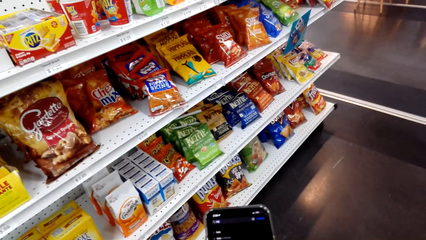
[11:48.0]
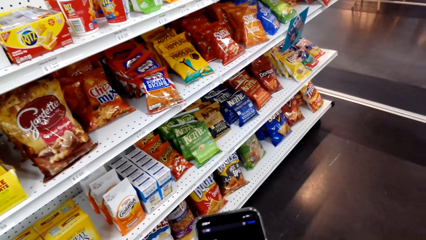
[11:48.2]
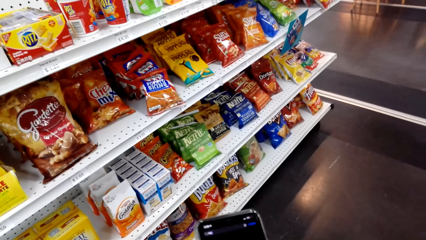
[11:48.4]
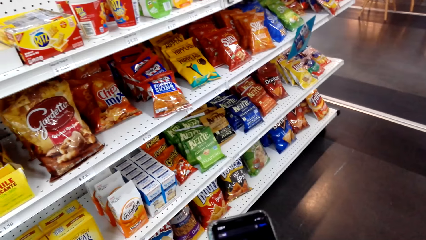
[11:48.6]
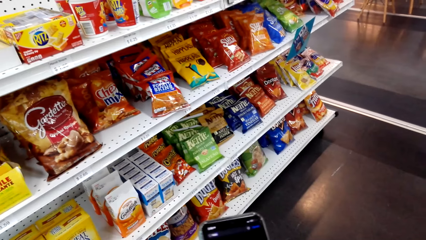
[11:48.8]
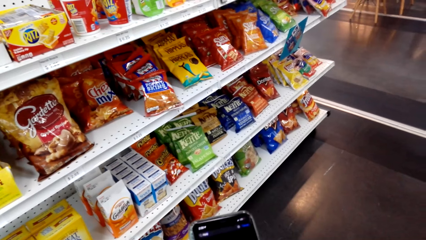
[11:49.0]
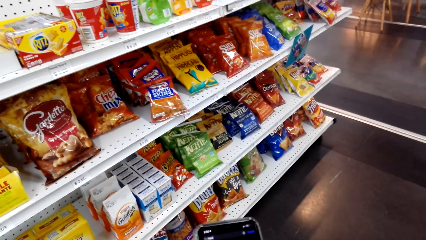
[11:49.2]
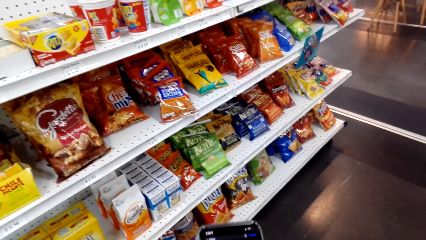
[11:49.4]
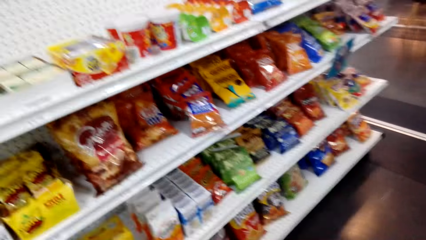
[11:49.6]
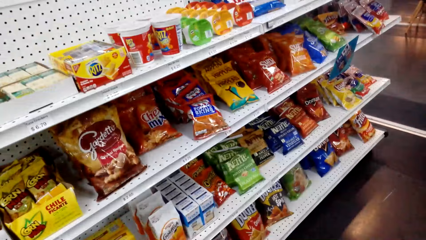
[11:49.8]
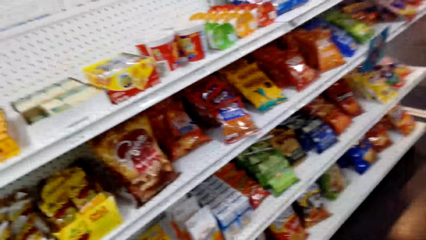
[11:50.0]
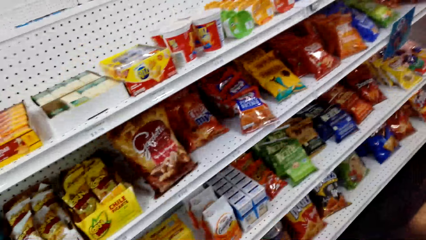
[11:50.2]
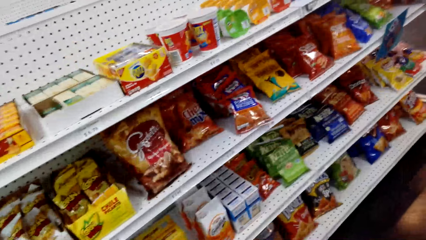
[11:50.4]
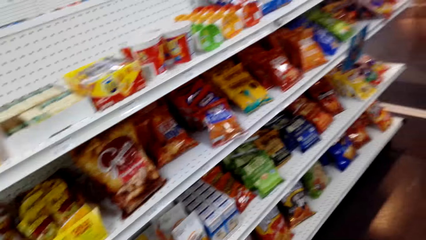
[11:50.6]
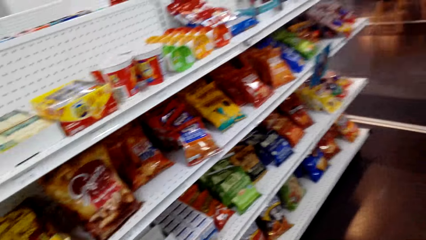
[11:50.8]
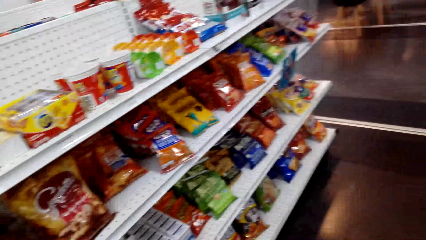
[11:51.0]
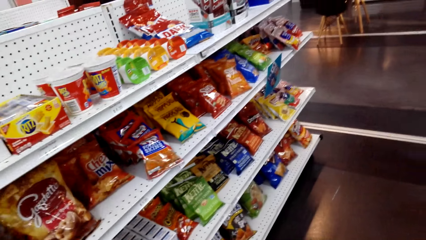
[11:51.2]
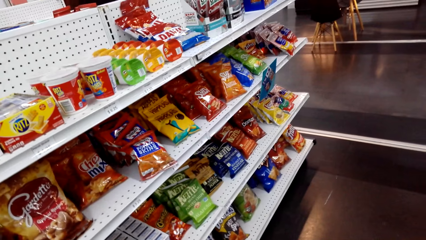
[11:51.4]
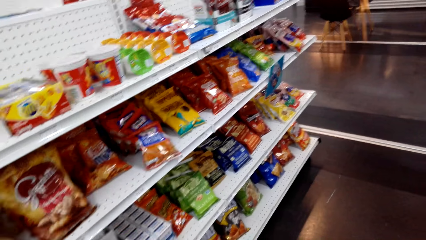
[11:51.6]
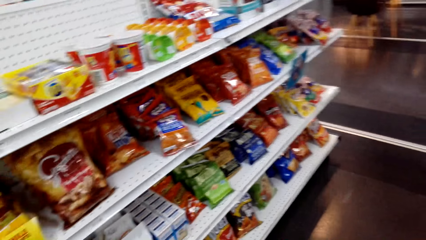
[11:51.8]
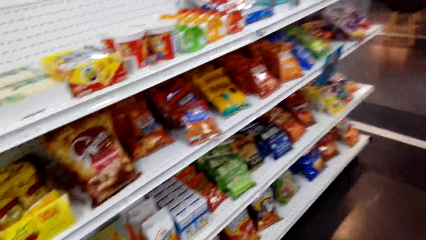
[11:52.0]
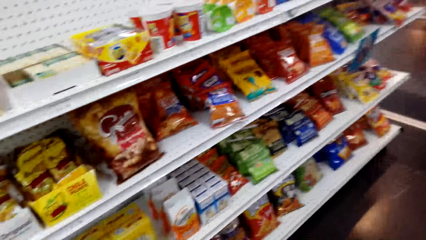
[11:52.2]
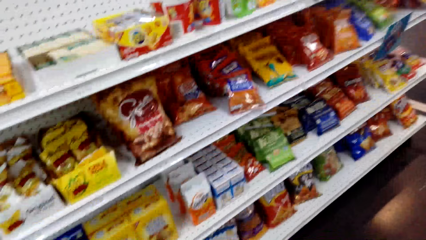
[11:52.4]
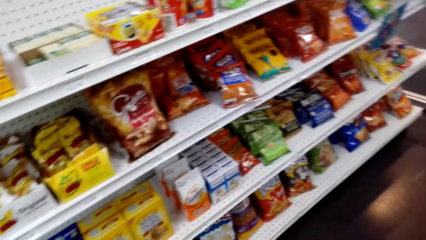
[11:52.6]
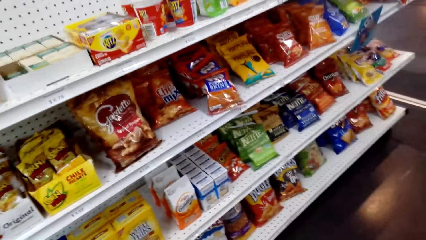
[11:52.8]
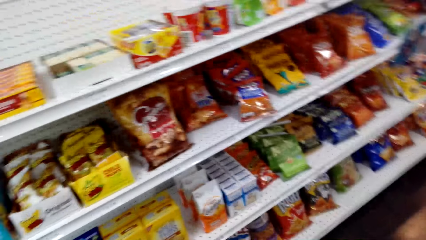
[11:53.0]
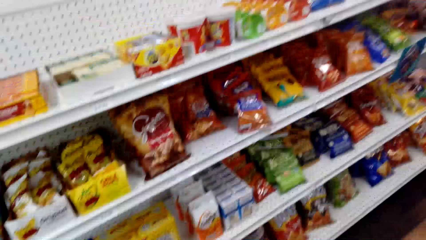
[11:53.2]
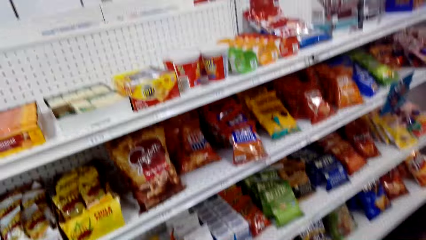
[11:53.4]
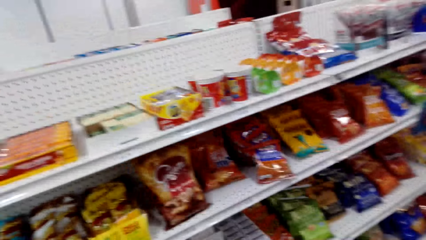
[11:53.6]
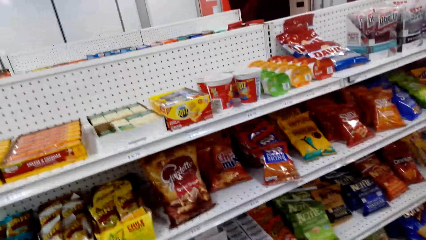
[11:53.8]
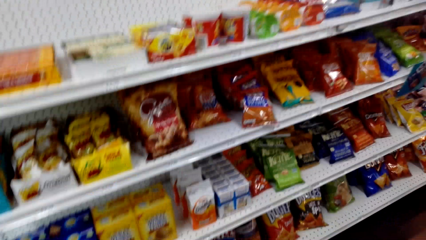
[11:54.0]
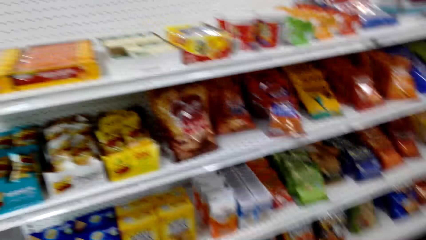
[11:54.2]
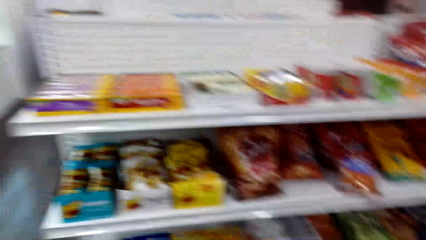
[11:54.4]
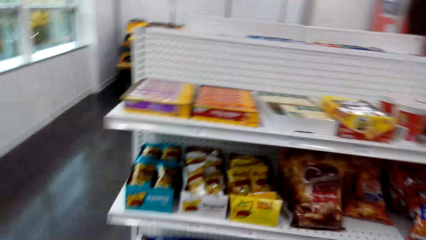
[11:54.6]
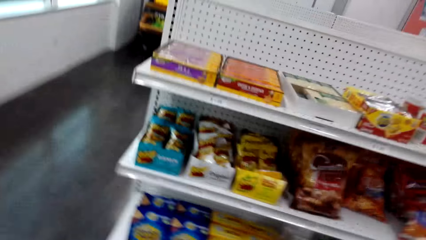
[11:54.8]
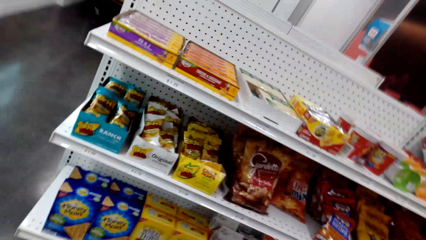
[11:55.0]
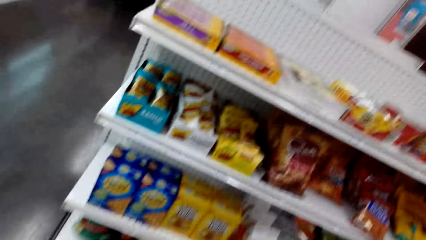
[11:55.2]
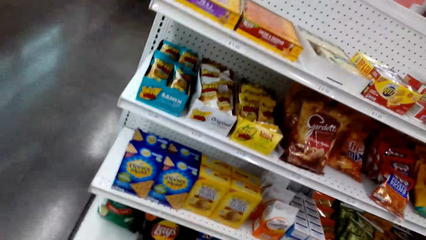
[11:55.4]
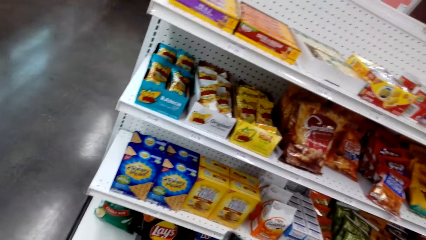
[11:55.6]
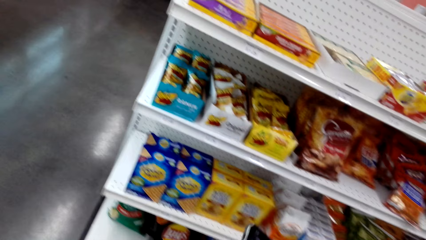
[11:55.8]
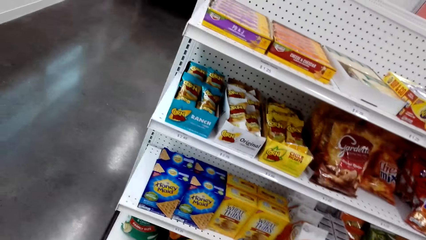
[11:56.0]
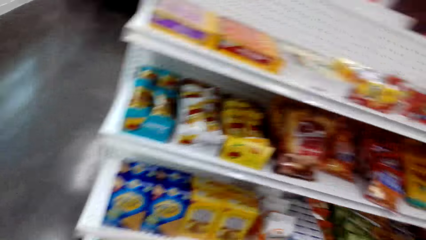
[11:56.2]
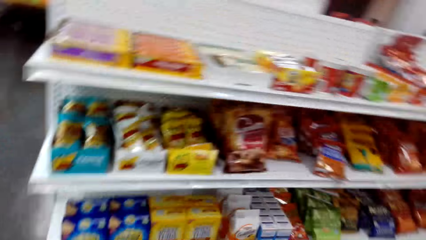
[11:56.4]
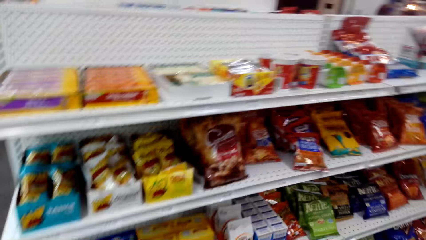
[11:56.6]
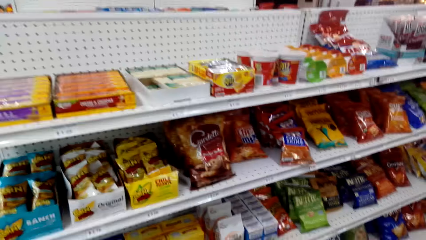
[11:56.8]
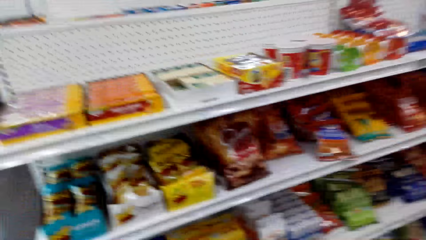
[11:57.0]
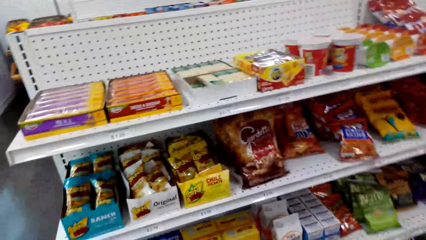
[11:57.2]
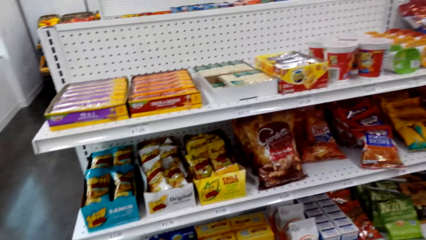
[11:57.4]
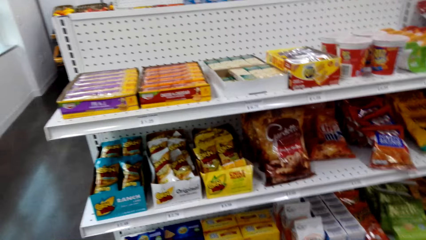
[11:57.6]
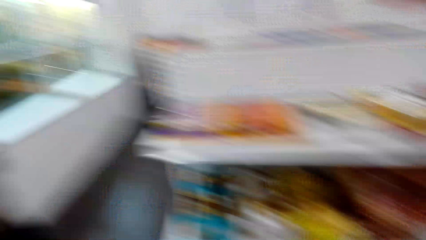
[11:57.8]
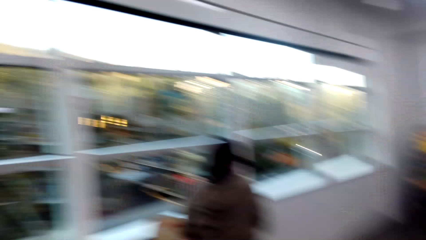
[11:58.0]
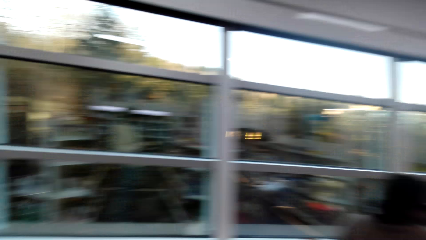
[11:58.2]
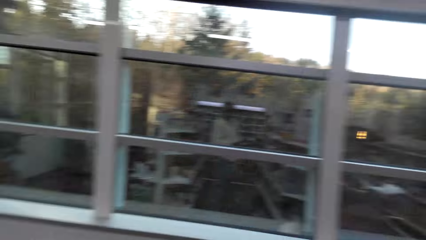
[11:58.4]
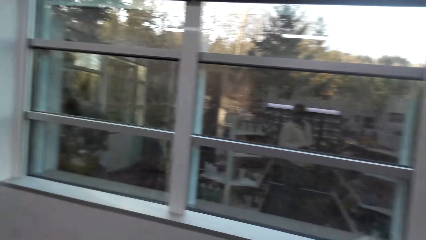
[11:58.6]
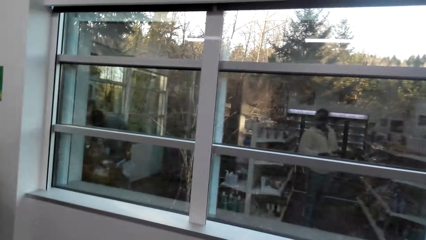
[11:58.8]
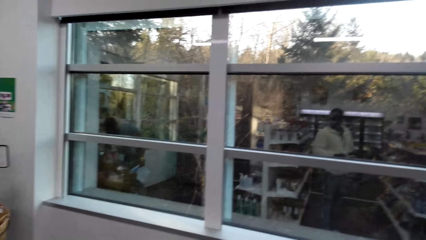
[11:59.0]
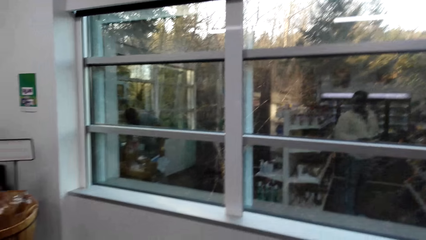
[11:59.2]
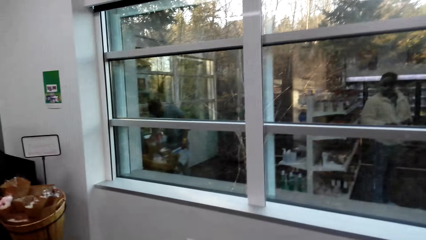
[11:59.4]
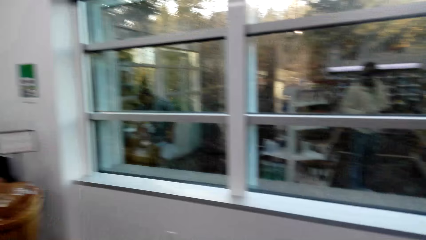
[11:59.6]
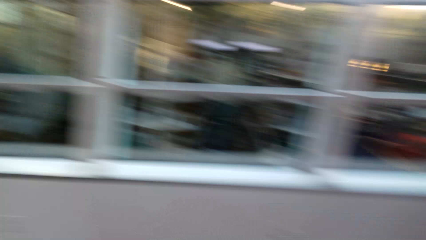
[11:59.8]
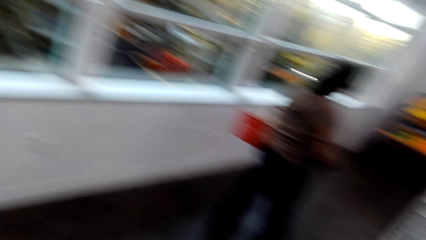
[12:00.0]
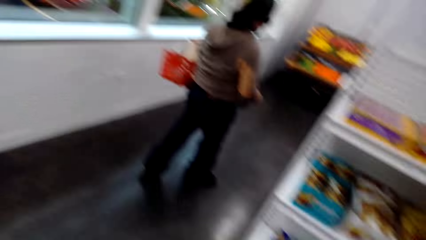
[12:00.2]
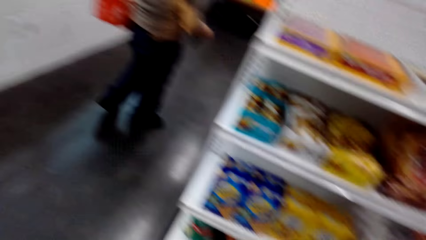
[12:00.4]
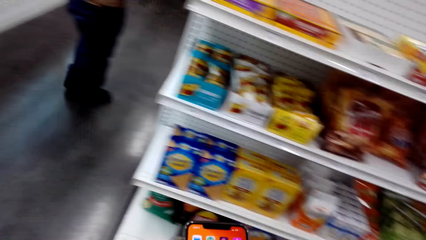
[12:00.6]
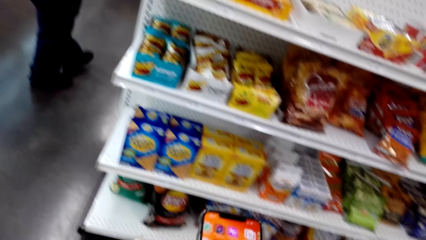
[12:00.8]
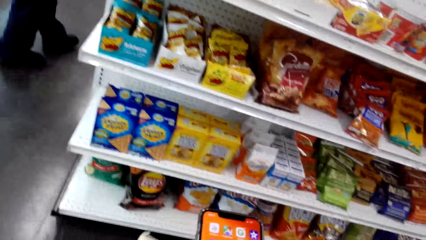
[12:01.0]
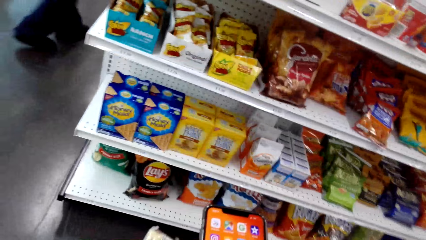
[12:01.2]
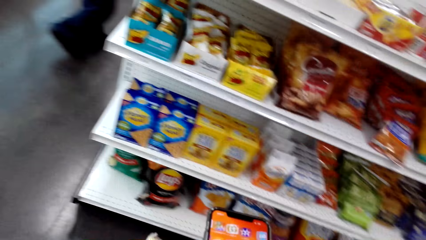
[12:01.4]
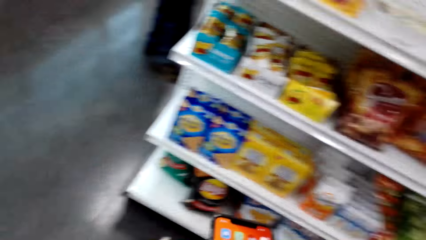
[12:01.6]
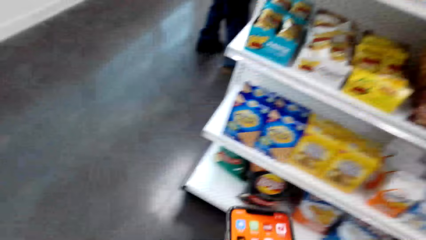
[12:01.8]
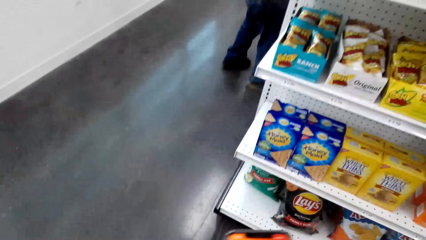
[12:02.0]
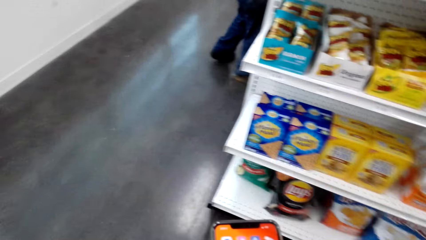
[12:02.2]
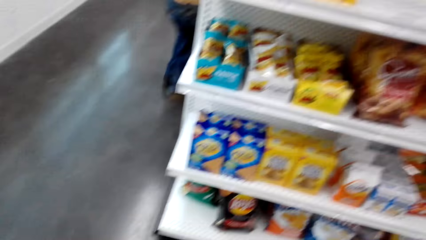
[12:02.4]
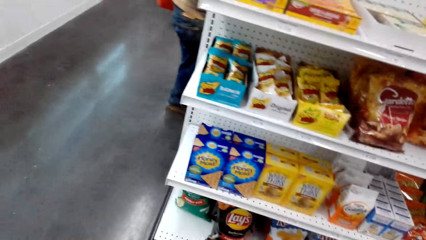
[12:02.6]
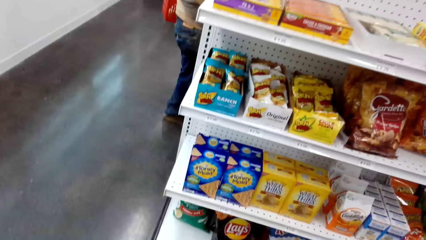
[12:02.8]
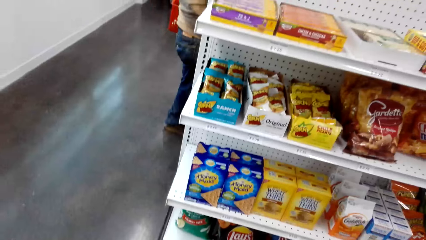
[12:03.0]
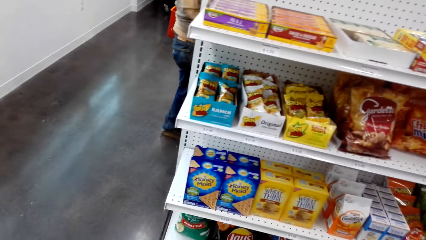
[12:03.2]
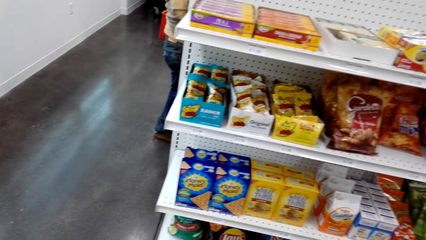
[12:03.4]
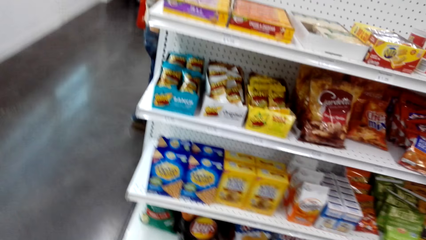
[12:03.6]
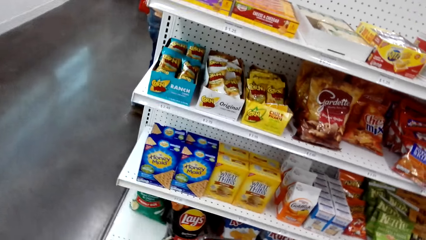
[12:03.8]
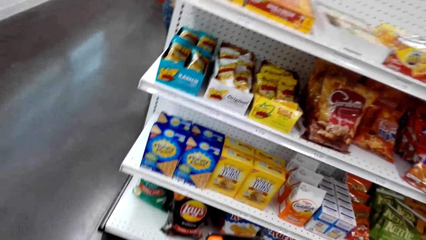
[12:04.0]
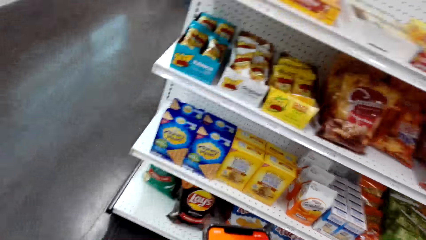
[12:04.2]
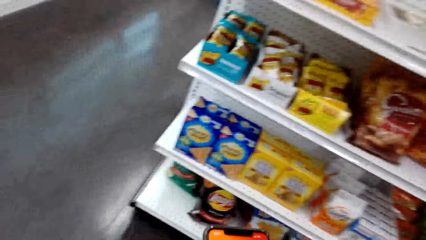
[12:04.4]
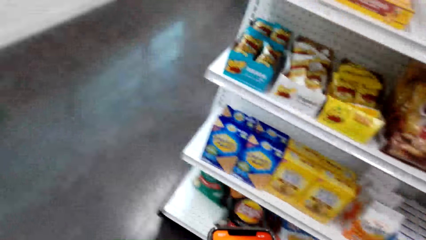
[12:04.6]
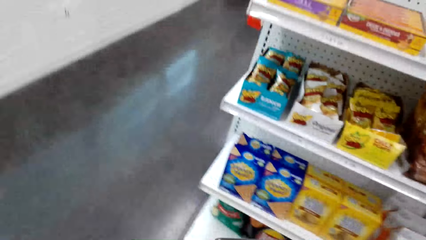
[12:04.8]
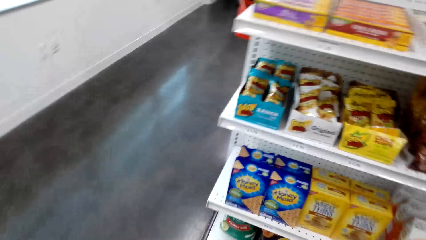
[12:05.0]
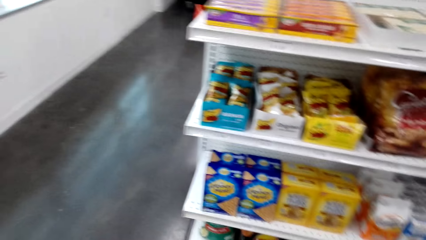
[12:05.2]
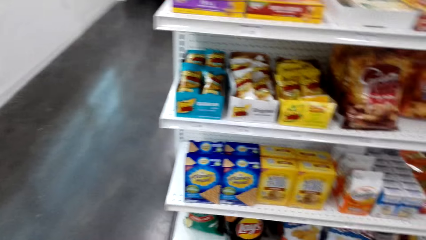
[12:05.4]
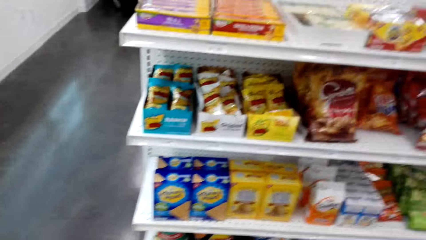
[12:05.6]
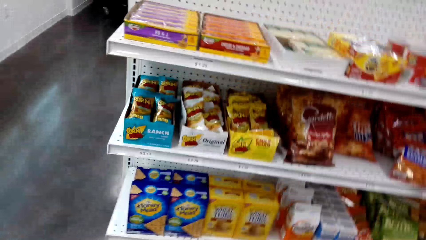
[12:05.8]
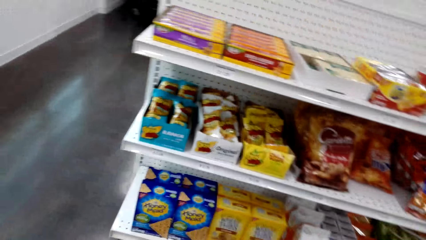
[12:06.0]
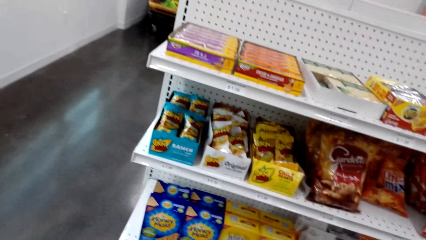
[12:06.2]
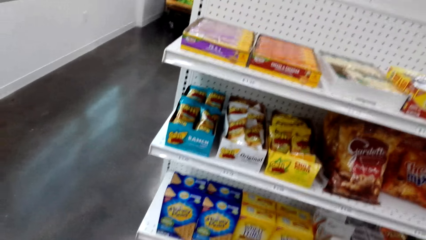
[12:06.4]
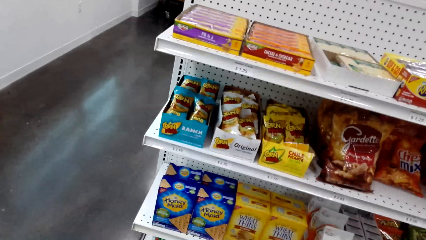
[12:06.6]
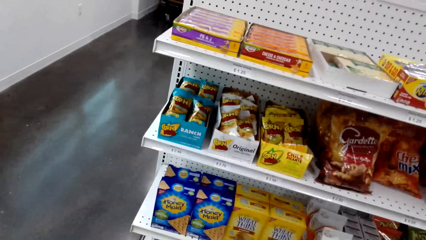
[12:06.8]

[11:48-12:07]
The camera wearer scrolls the phone. They look around. They look at the items on the shelf. They look around repeatedly. They turn around. They look around. A woman walks. The camera wearer stares at the phone. They look around. They scroll the phone. They look around. They look around again.
